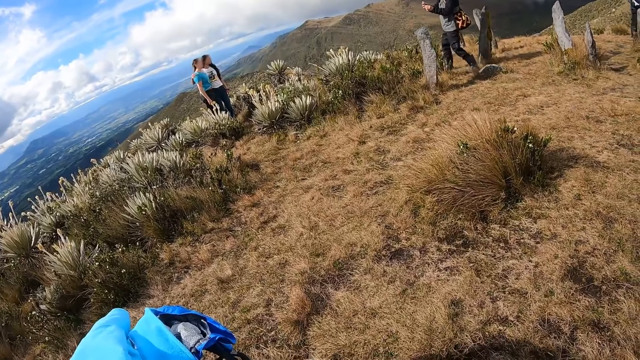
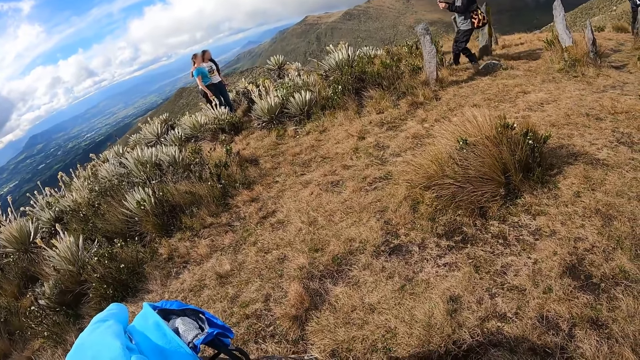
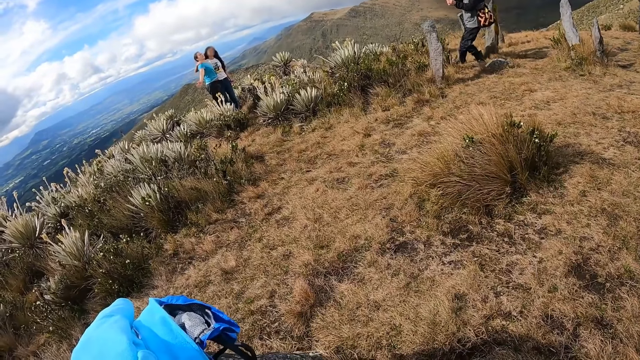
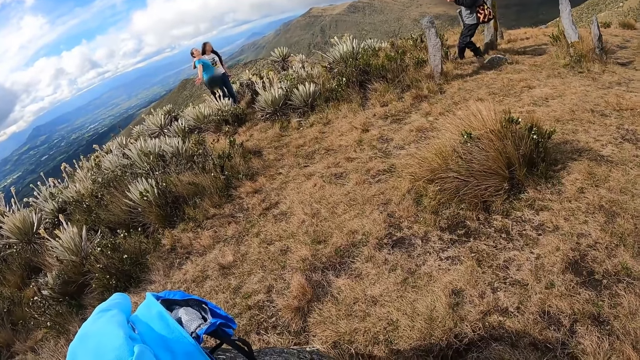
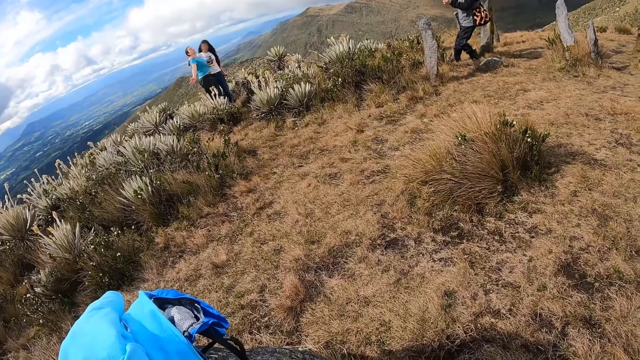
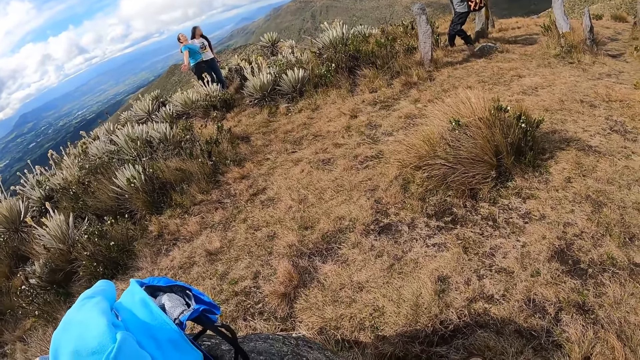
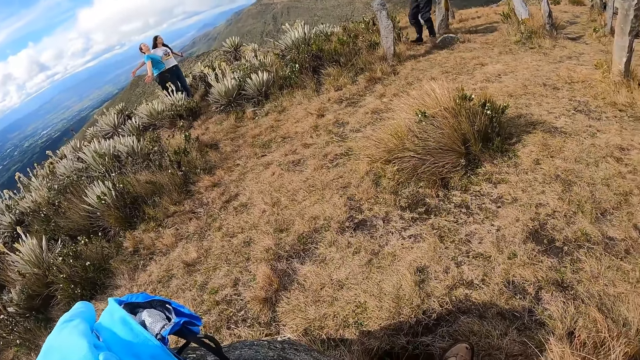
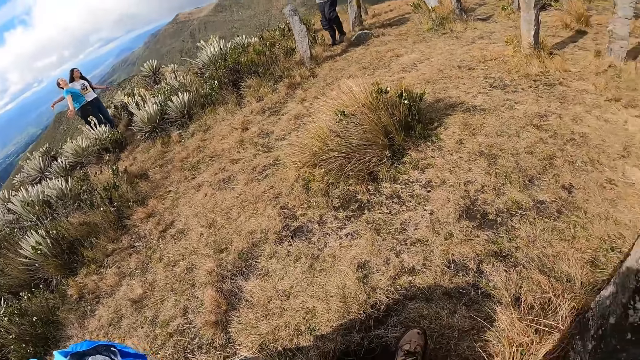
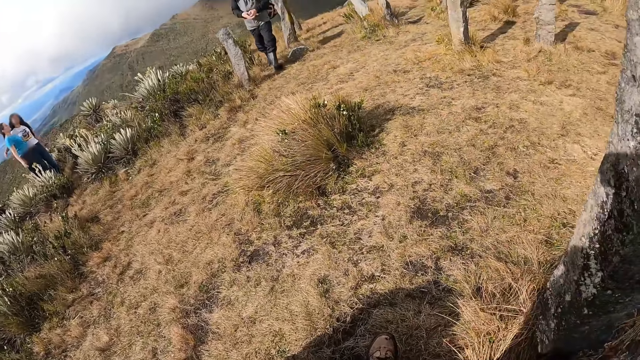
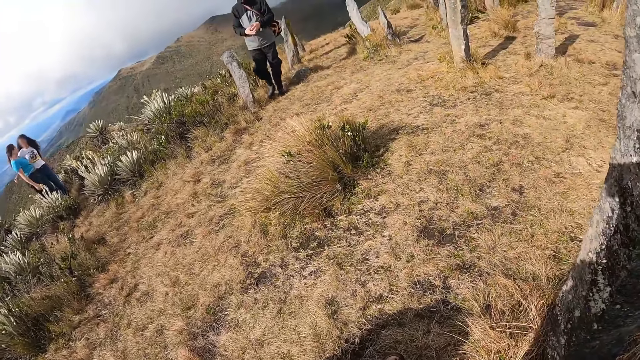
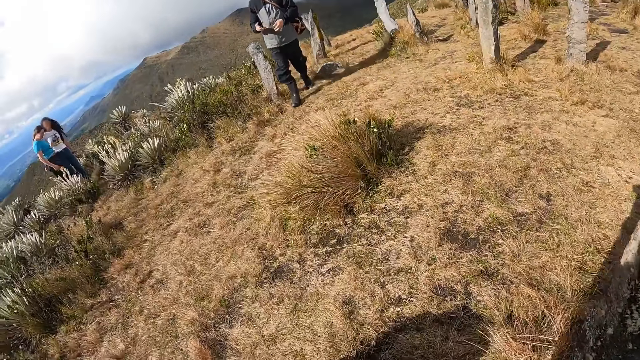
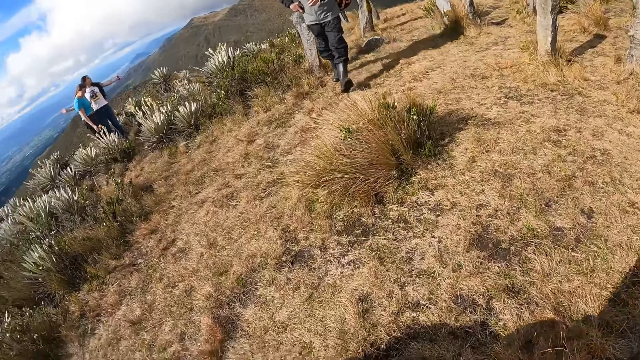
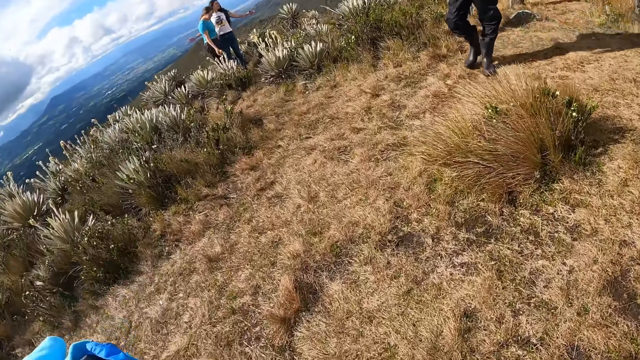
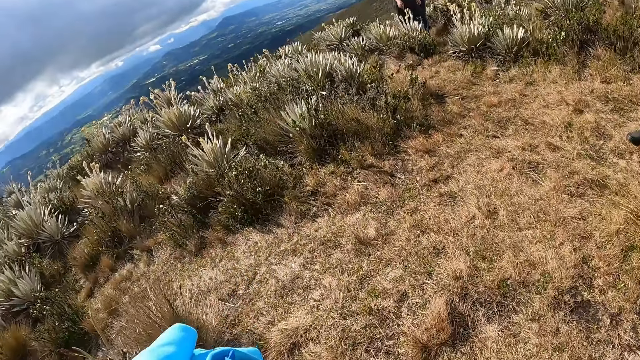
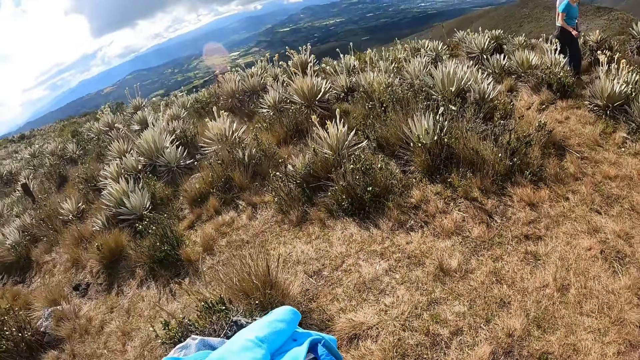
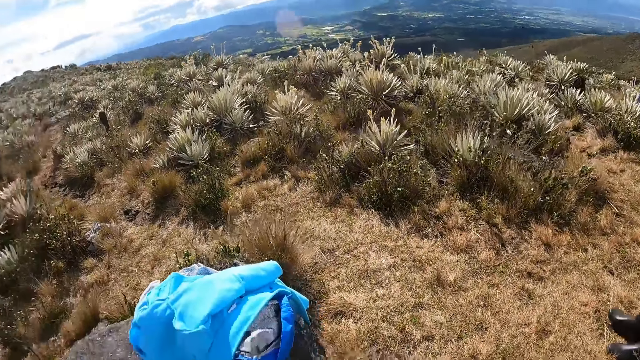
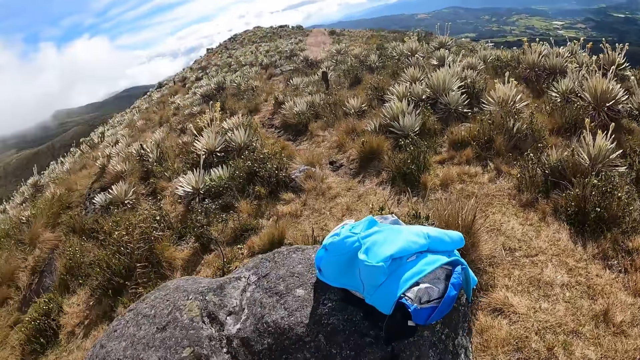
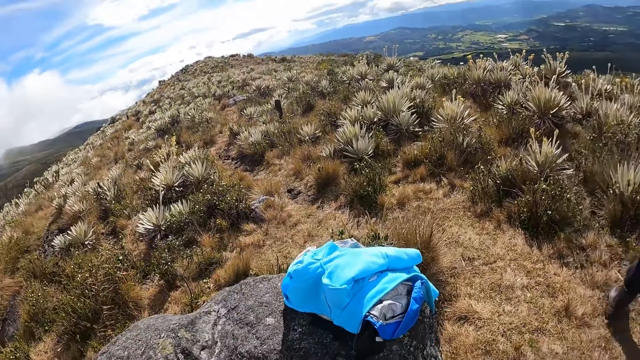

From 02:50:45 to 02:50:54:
A man walks towards the camera wearer.

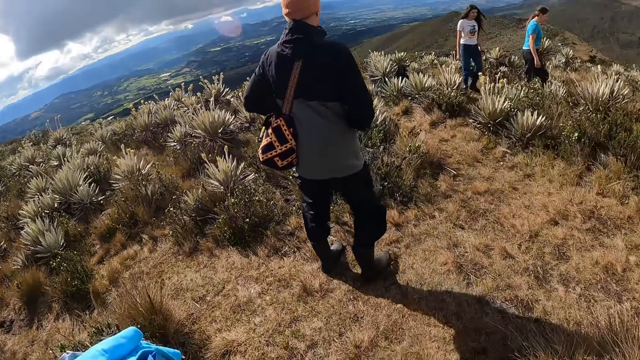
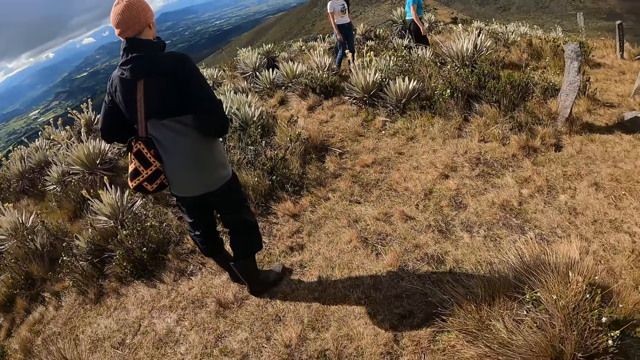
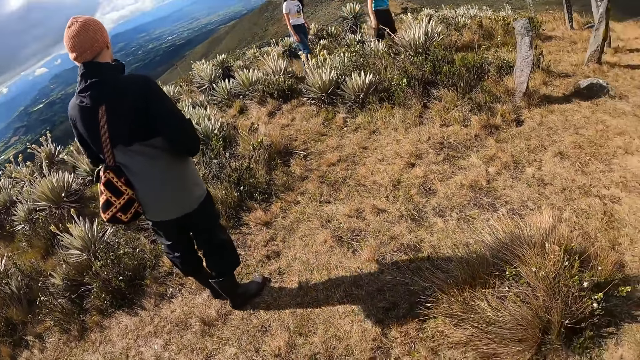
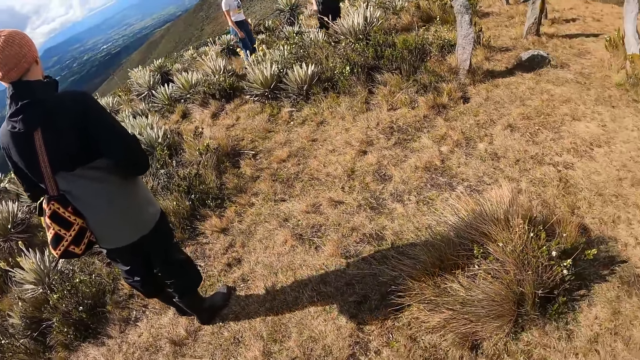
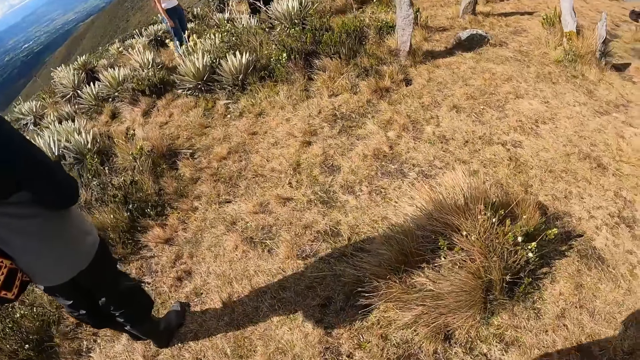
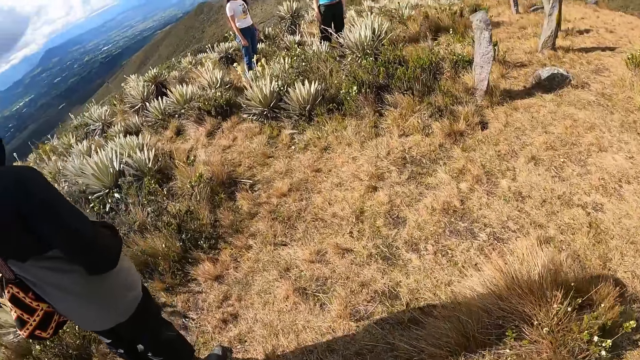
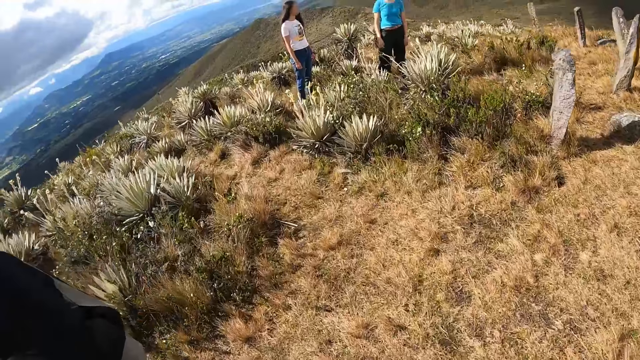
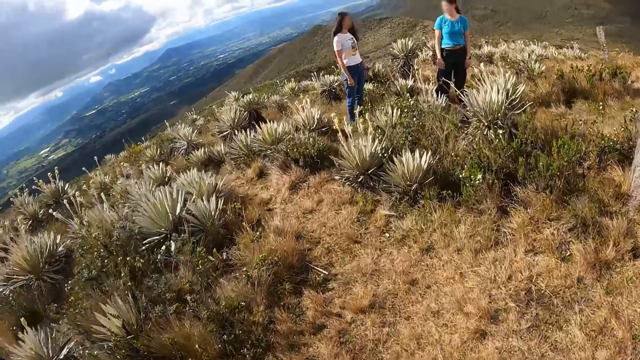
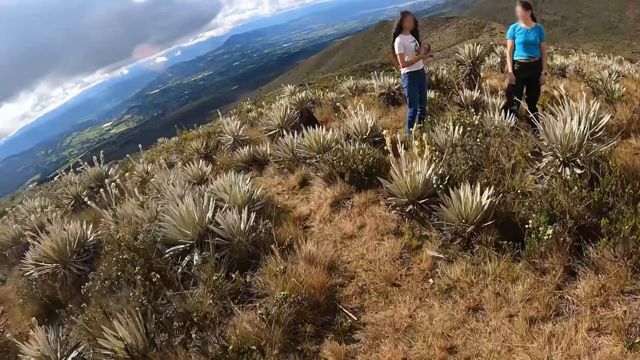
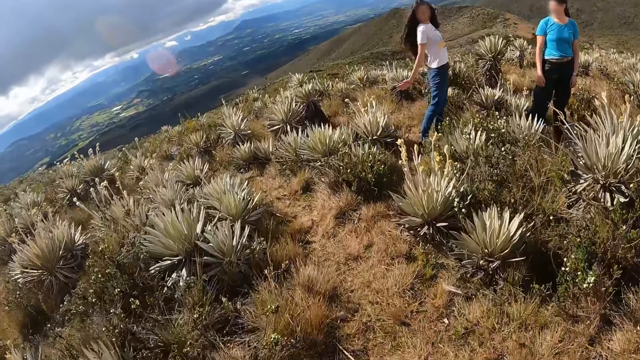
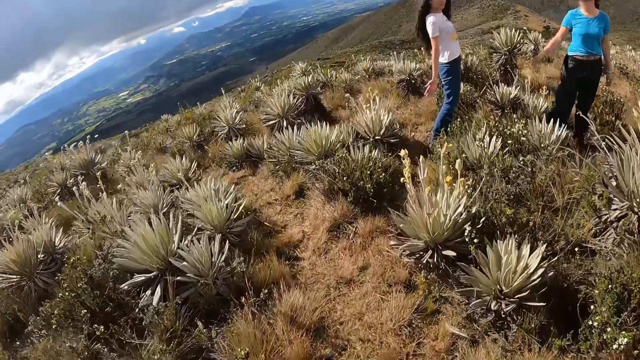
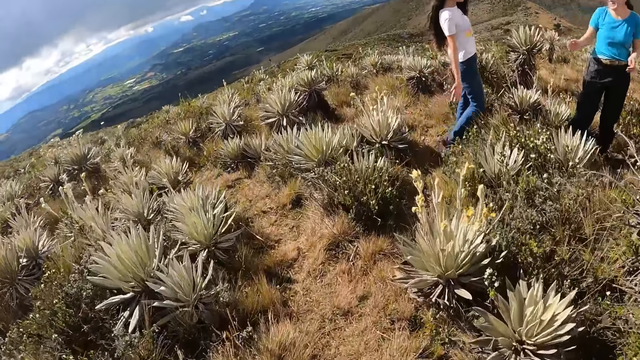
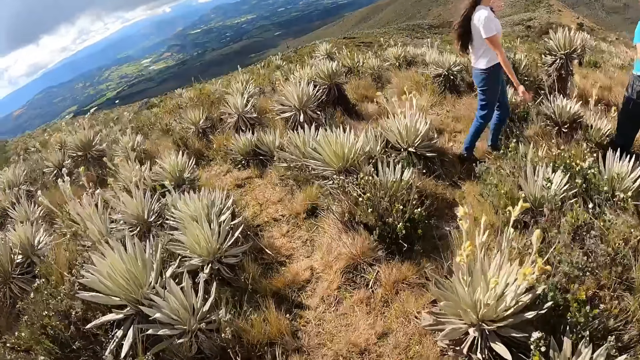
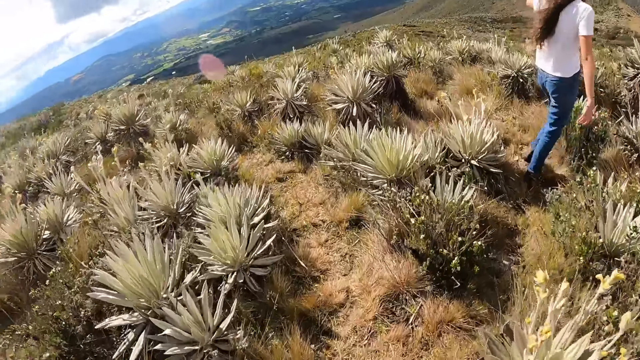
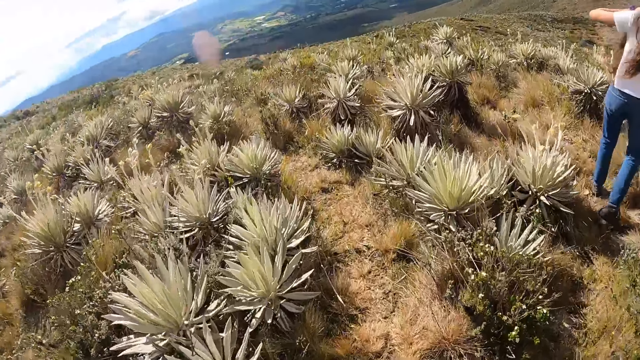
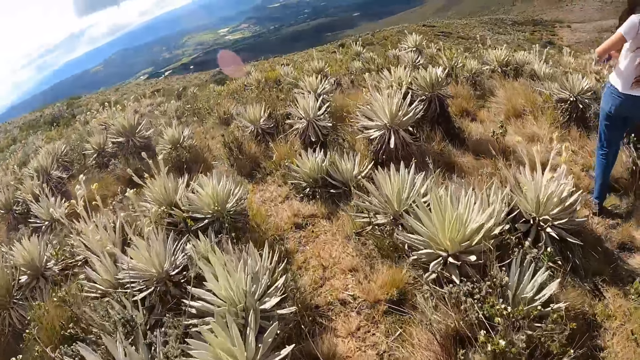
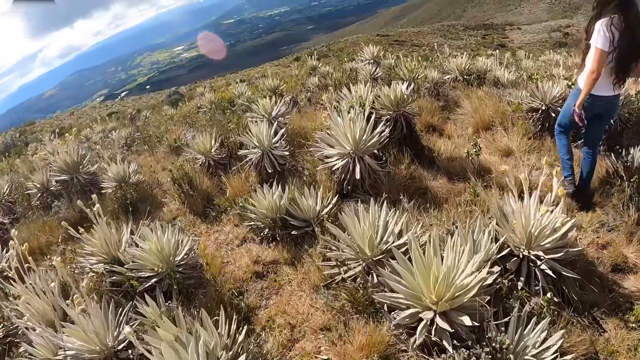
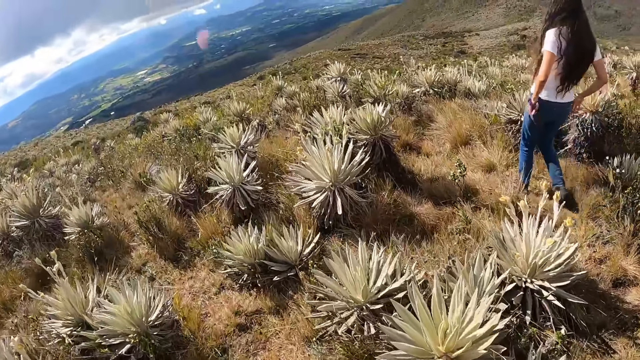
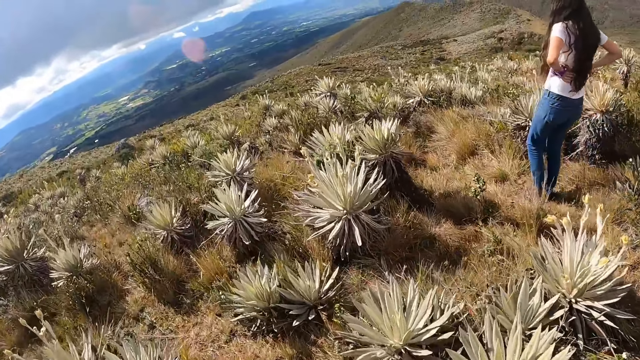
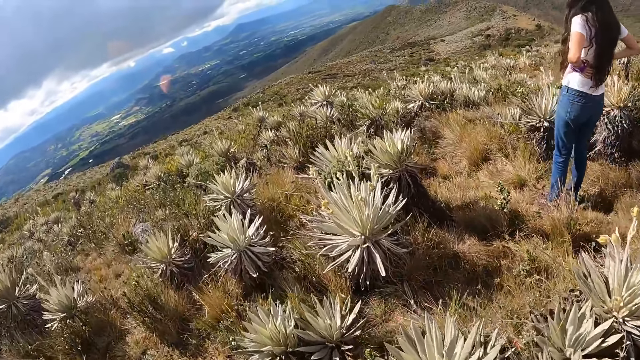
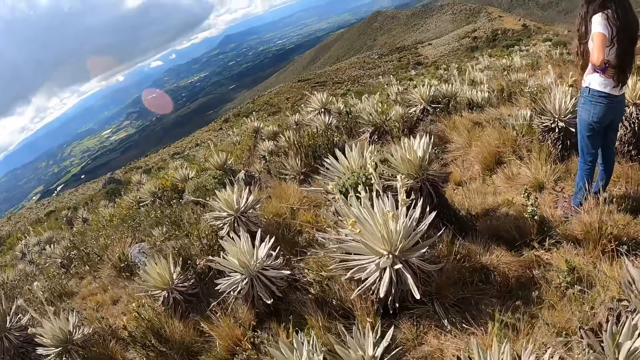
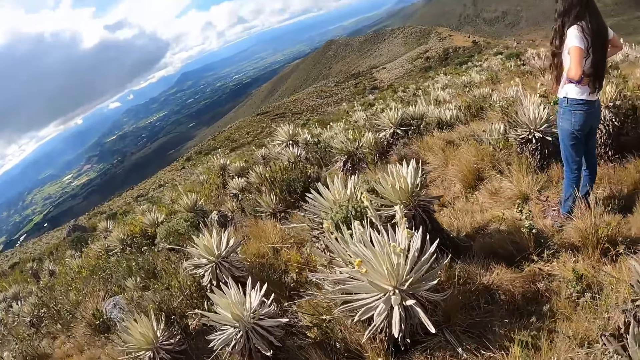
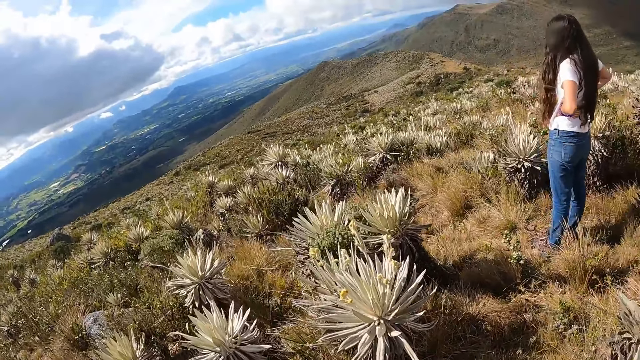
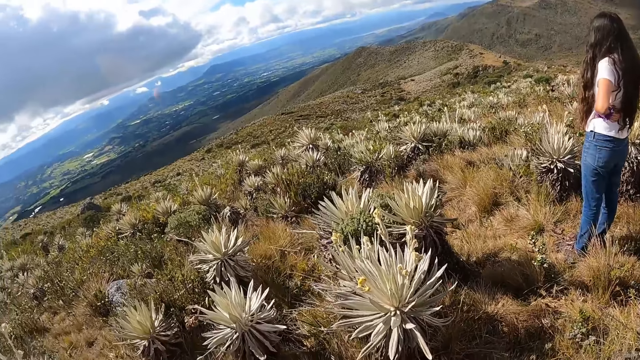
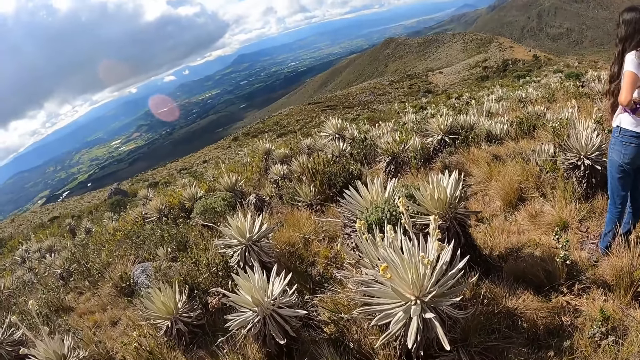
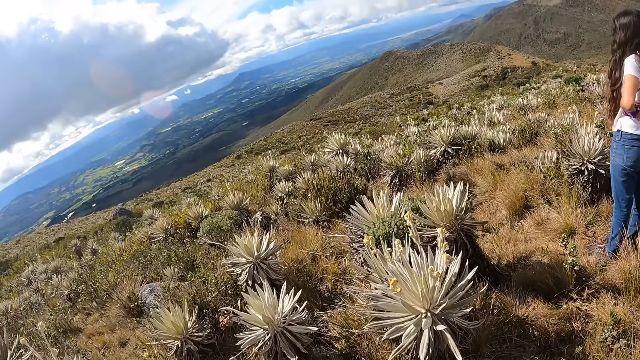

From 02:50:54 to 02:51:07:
The camera wearer walks towards a woman and another woman. They walk around on the hill. The other woman demonstrates with both hands. The first woman points her right hand towards the other woman. The other woman holds her waist with both hands.
